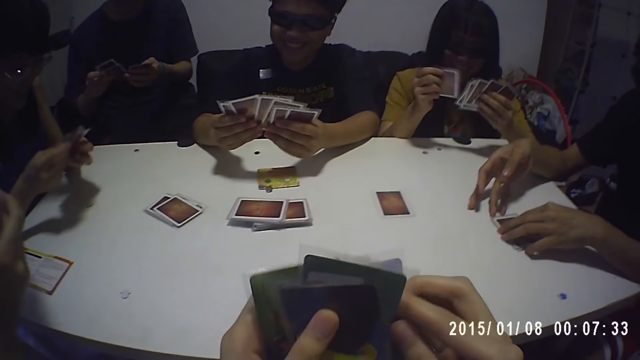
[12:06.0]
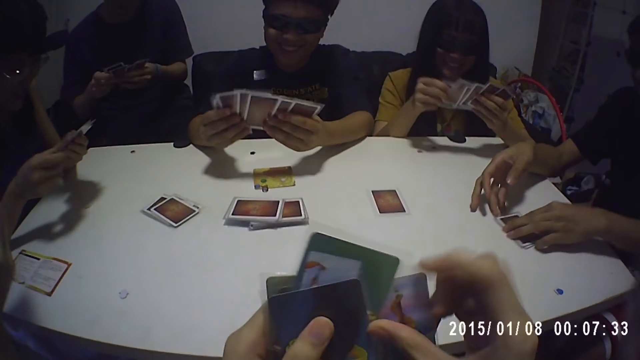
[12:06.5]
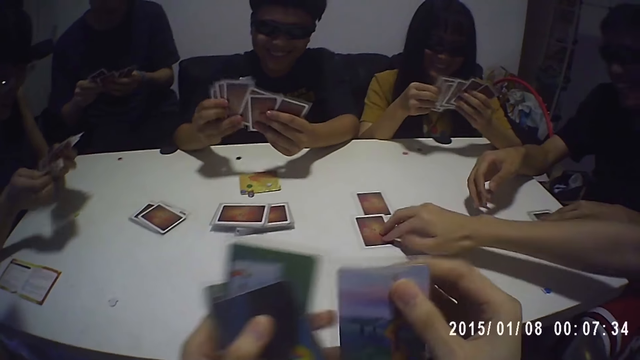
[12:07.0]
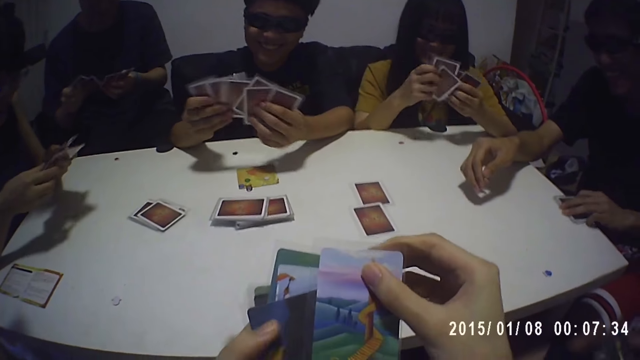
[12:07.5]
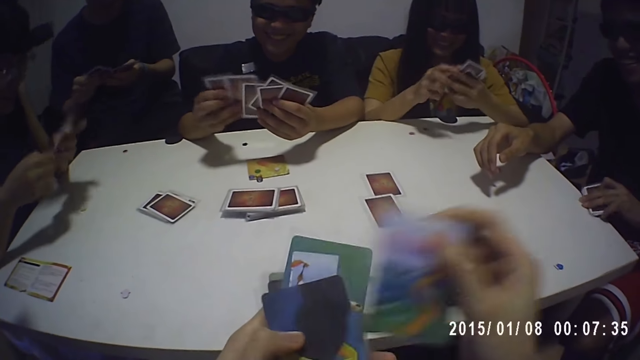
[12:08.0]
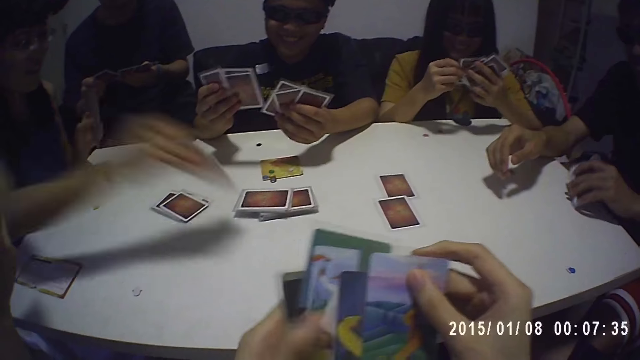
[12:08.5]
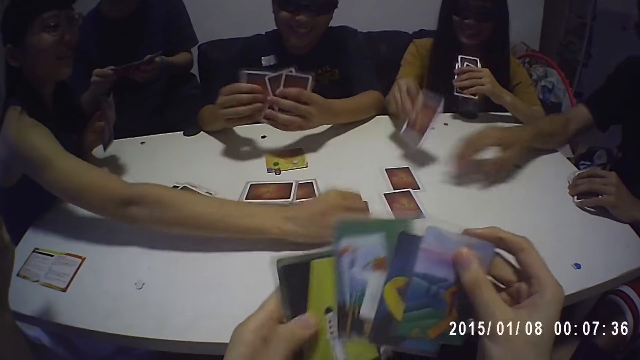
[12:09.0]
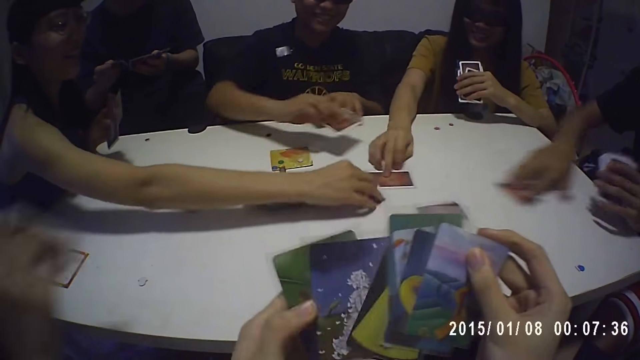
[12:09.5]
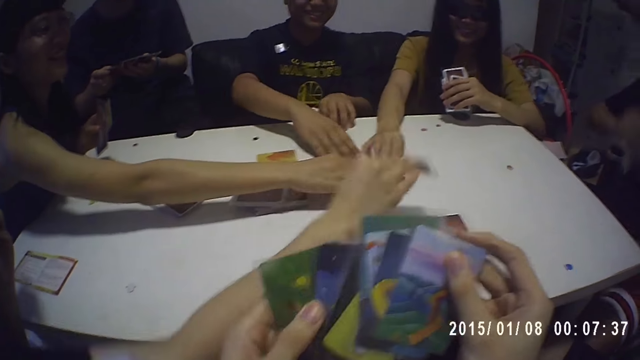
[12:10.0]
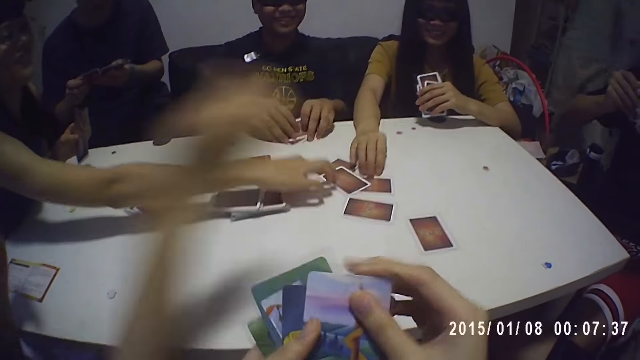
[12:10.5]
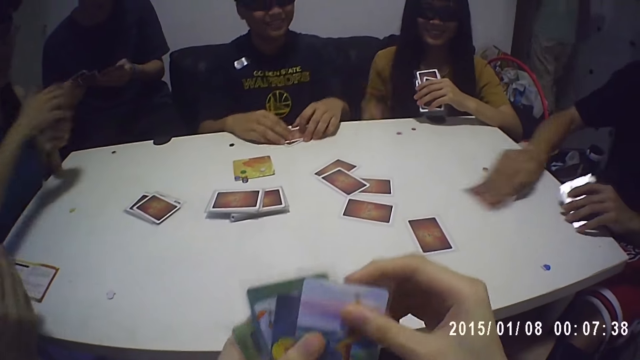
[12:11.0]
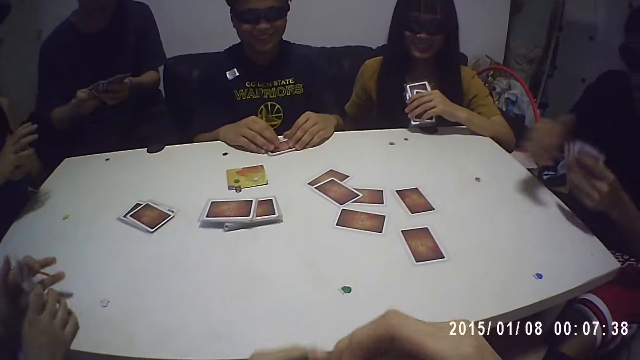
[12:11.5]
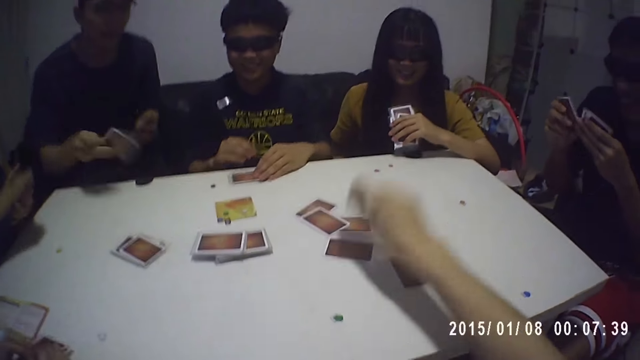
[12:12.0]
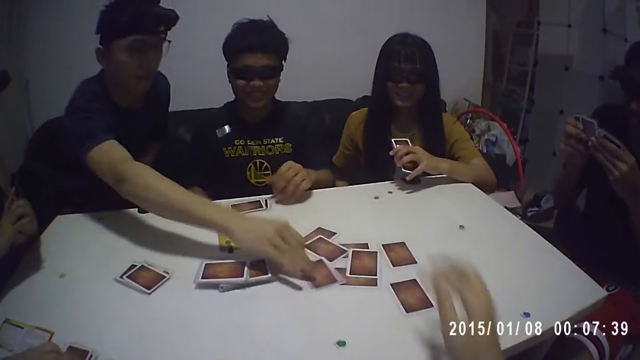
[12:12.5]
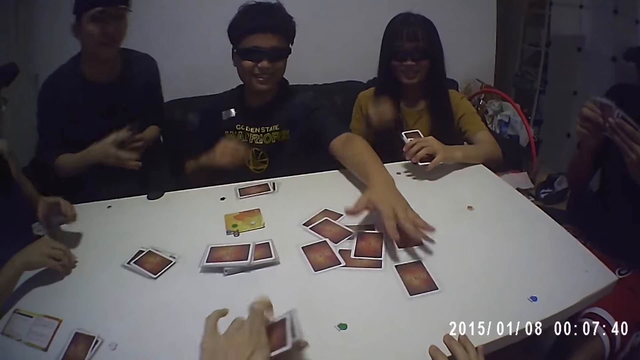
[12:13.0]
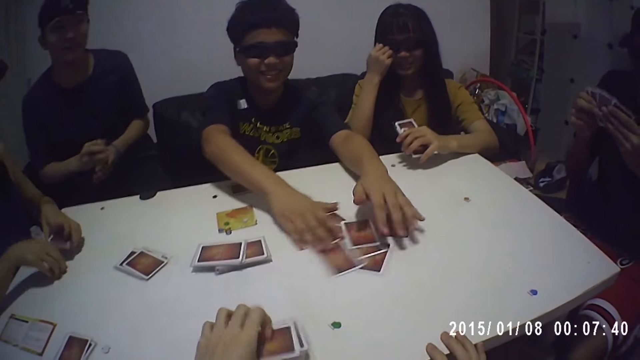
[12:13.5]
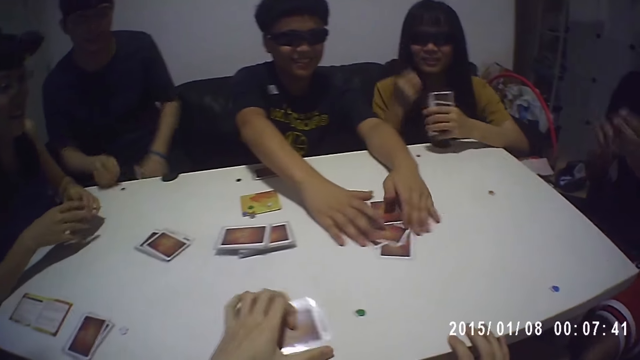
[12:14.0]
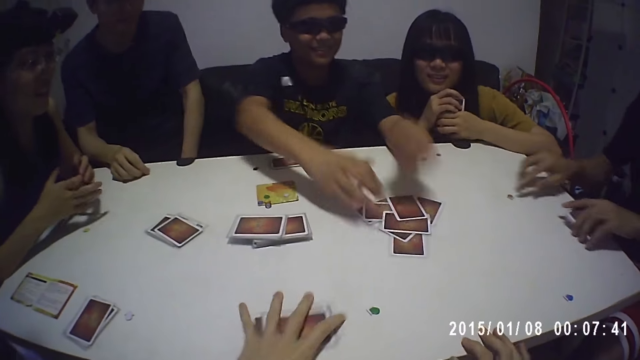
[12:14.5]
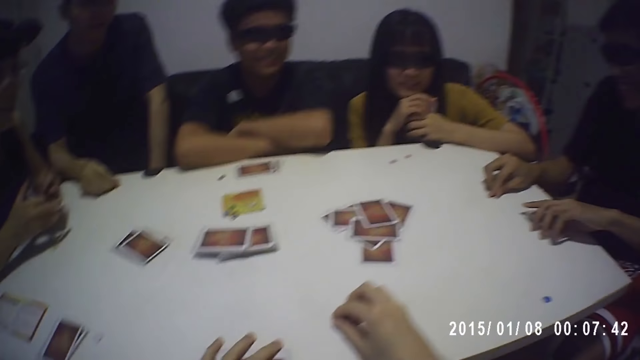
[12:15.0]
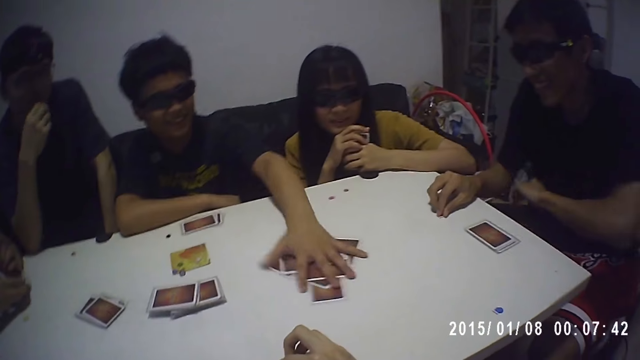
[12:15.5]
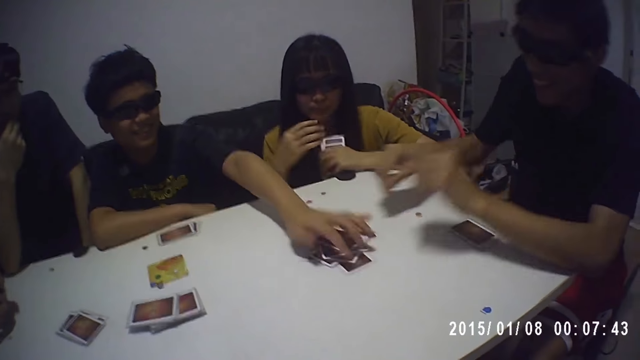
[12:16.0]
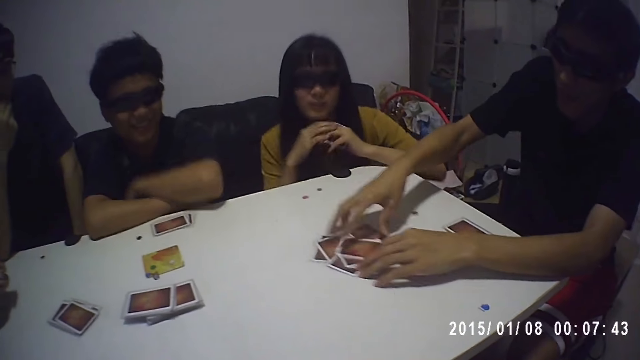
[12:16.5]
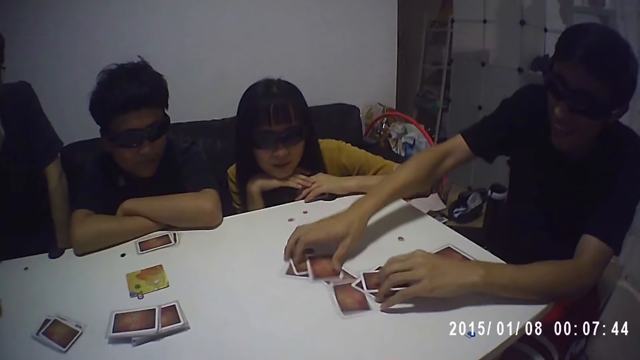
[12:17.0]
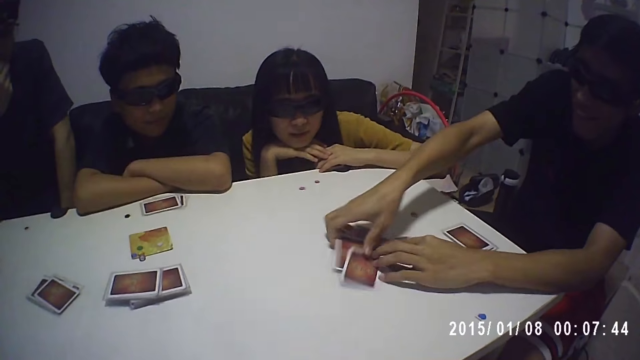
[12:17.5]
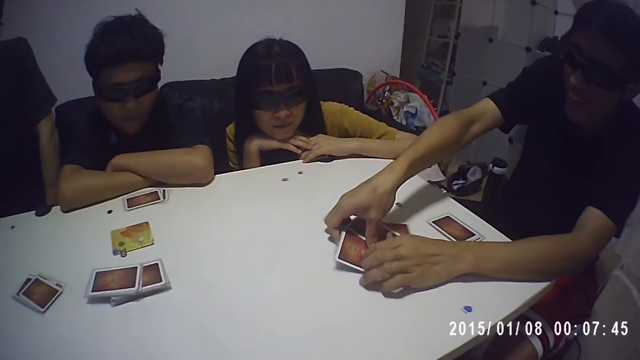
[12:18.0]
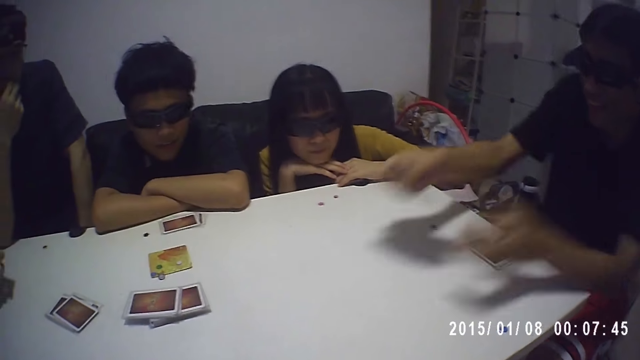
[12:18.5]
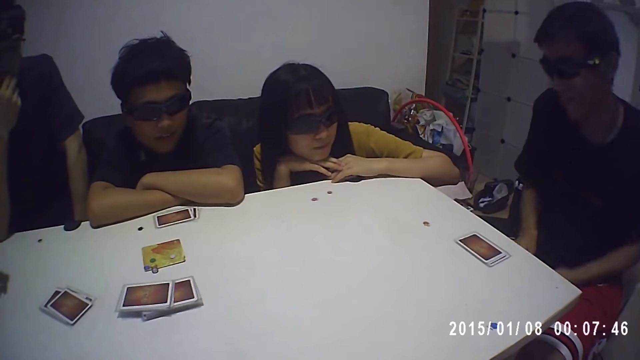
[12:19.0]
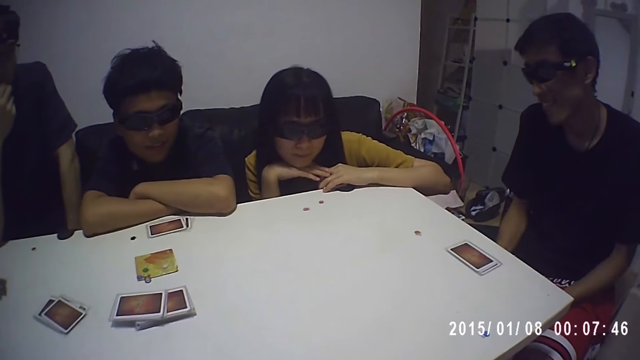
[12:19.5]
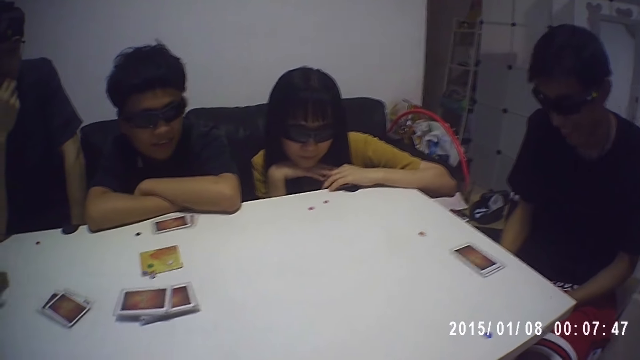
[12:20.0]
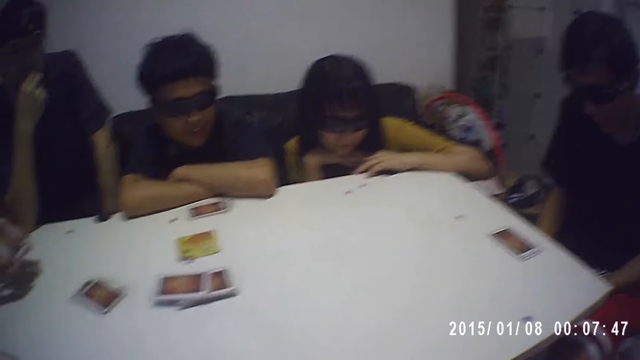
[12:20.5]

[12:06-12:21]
A man drops a card on the table with his right hand. Another man takes some cards from the table with his left hand. A woman drops a card on the table with her right hand. Another woman drops a card on the table with her right hand. The second man takes the card from the table with his right hand. A third man drops the cards on the table with his left hand and drops a card on the table with his right hand. A third woman drops a card on the table with her right hand. The second man drops the card on the table with his right hand. The third woman drops the bunch of cards on the table with her hands. The camera wearer drops a card on the table with his right hand. A fourth man drops a card on the table with his right hand. The camera wearer drops the cards on the table with his left hand. The third man gathers some cards on the table with his hands. The camera wearer picks the cards. The second man drops the cards on the table with his left hand. He packs some cards from the table with his hands. The camera wearer looks around.

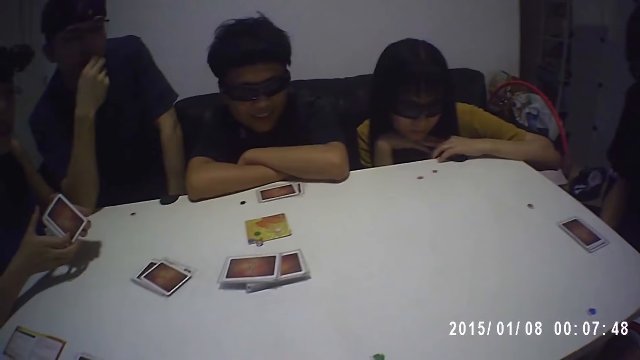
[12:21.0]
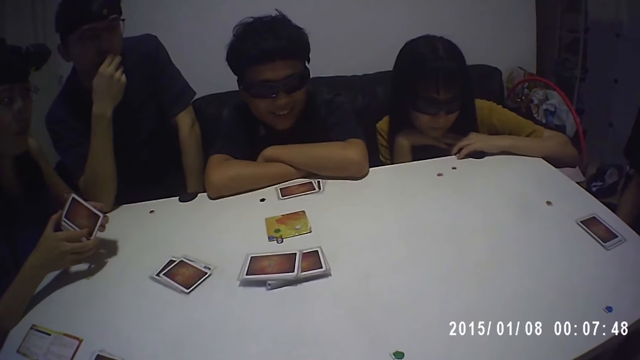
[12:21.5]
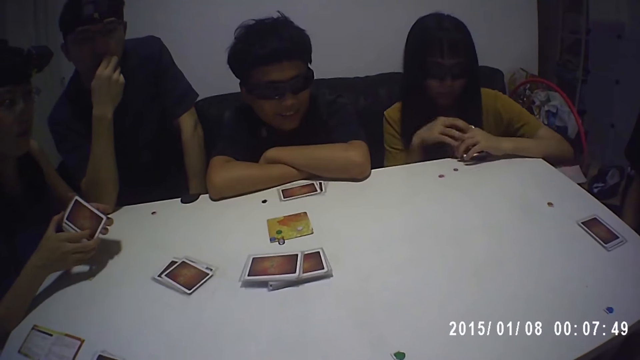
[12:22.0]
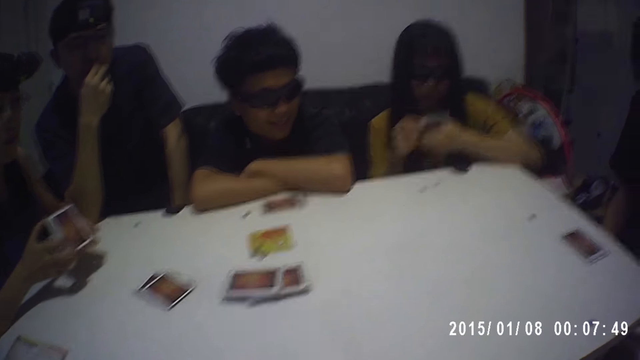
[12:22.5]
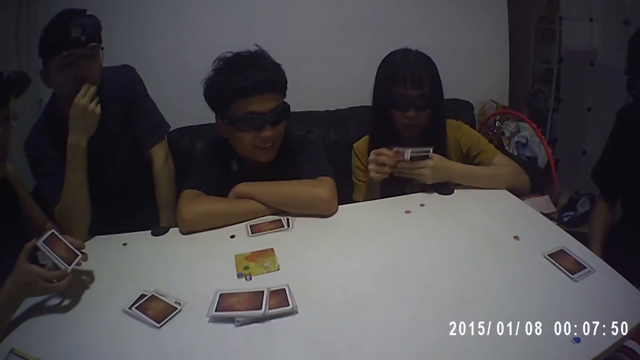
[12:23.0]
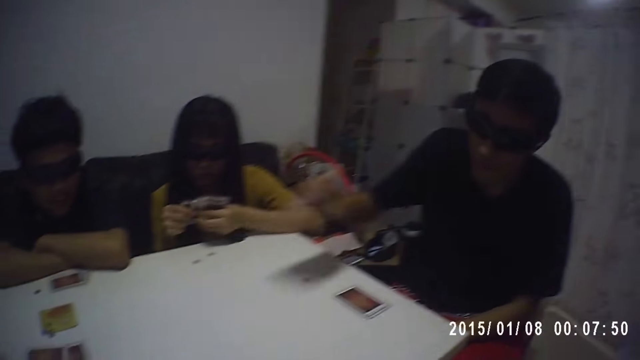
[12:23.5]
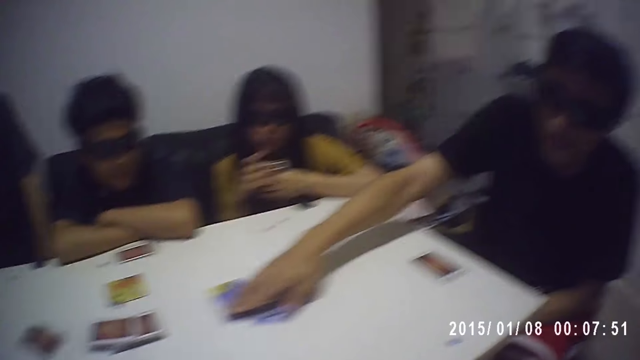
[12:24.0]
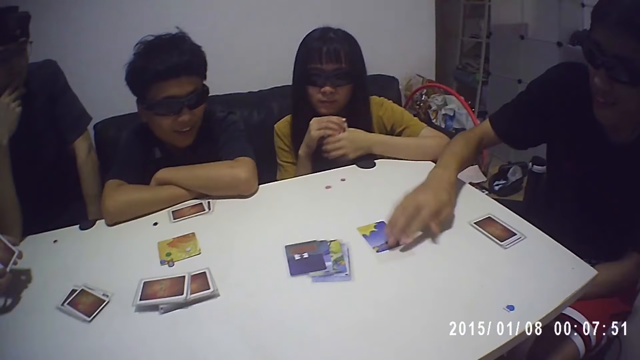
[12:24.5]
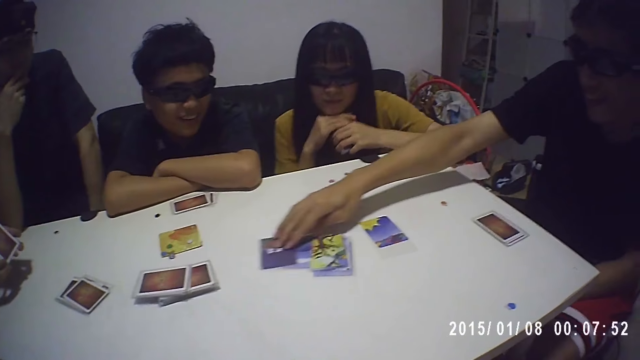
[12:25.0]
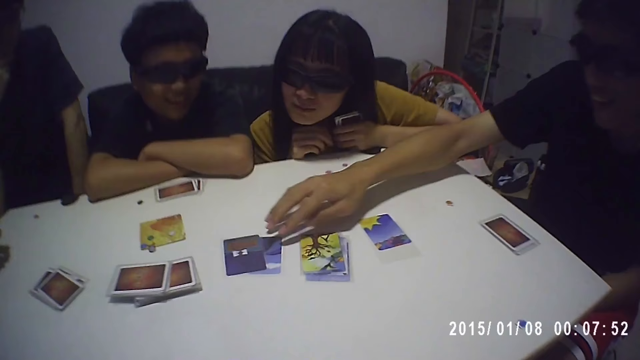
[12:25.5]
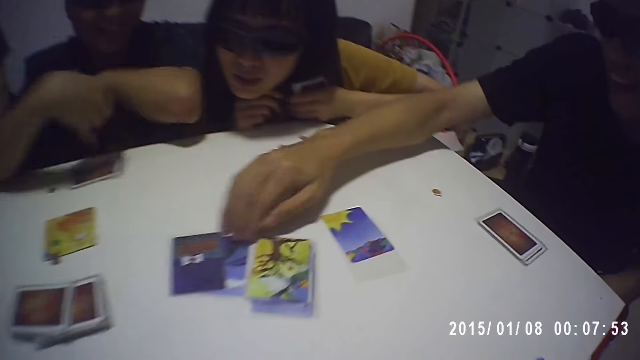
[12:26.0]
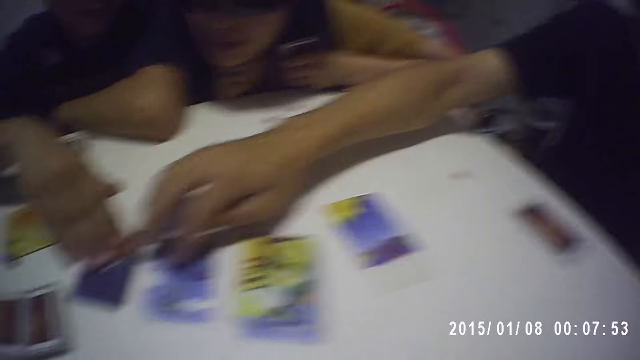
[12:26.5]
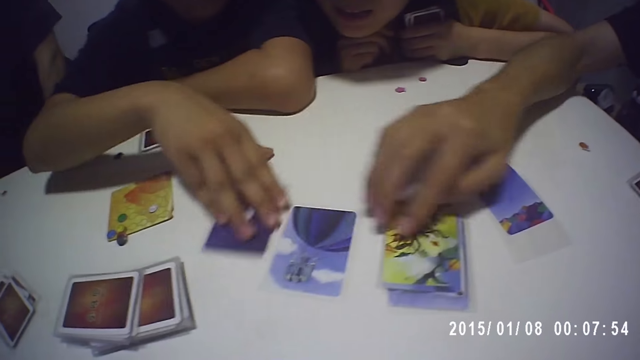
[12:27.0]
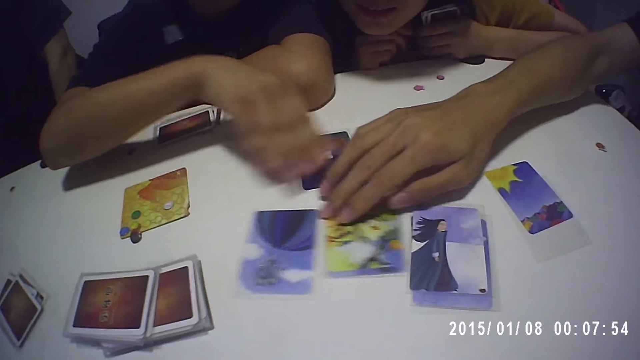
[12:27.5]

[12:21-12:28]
A man drops the cards on the table with his right hand. He spreads the cards on the table with his right hand. Another man moves some cards on the table with his right hand.
